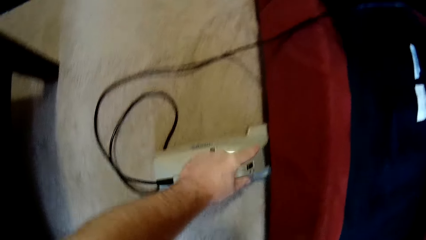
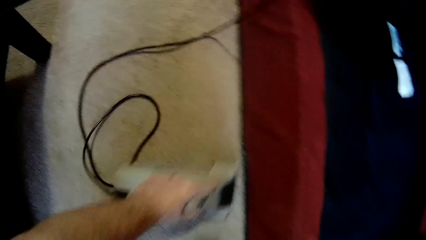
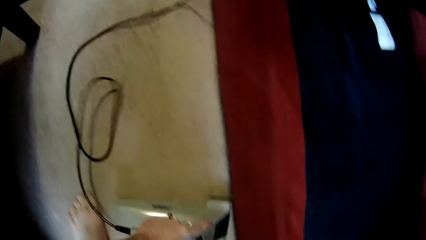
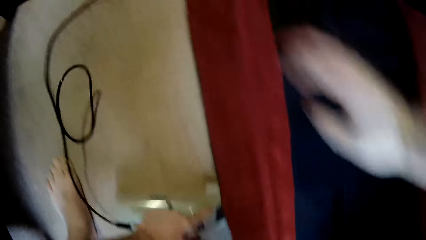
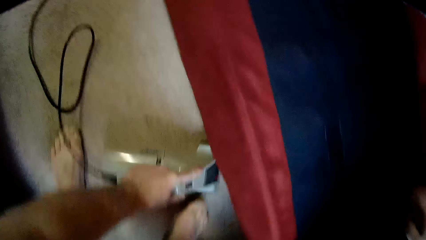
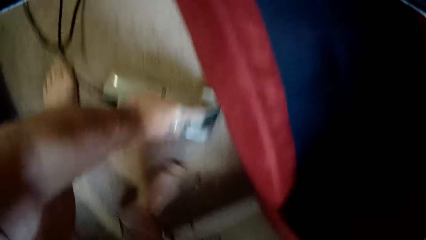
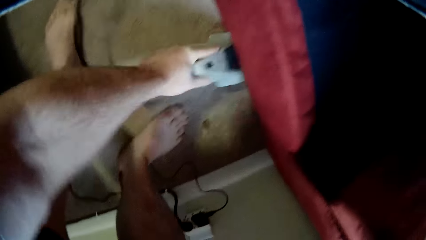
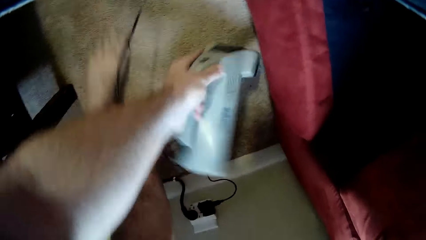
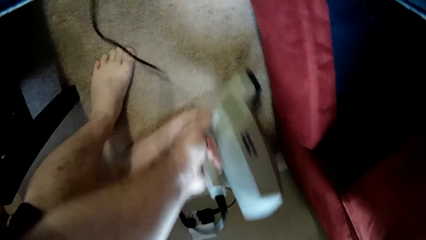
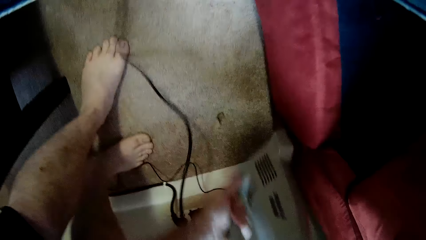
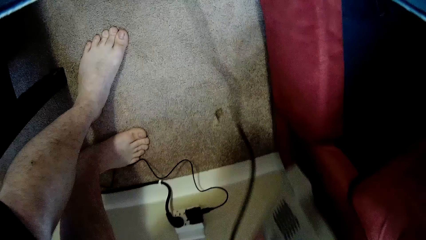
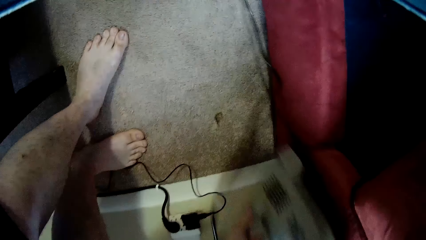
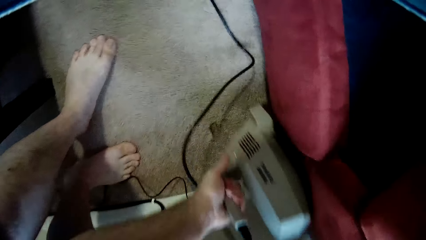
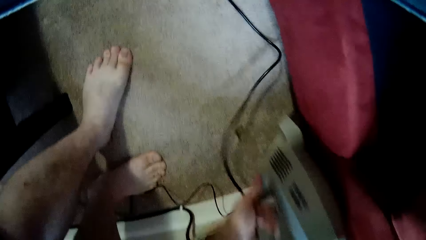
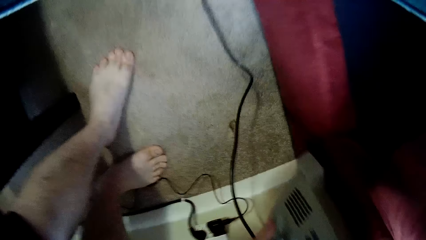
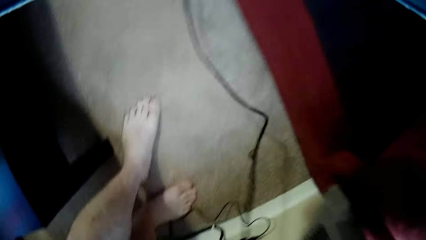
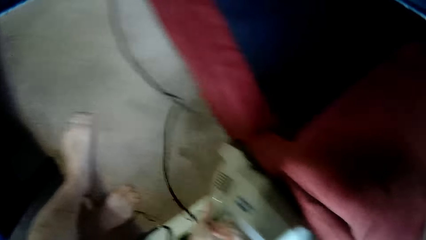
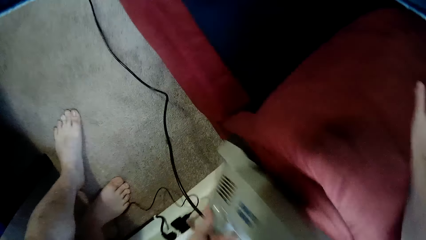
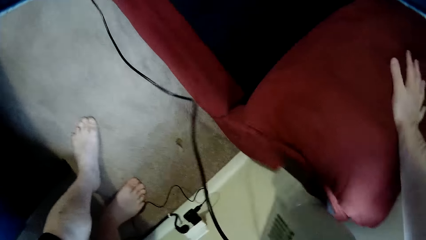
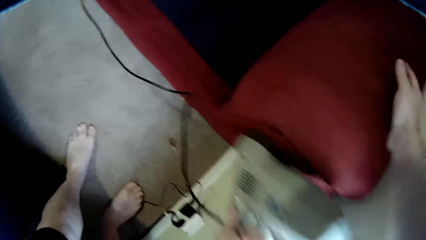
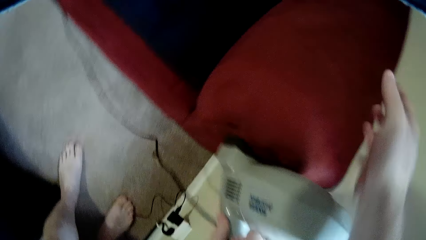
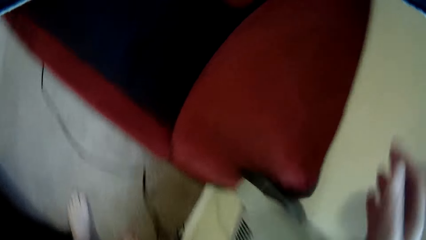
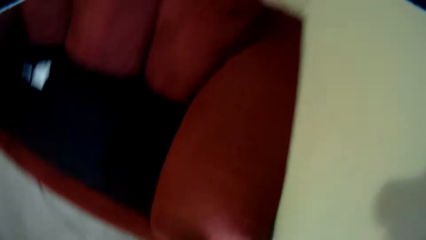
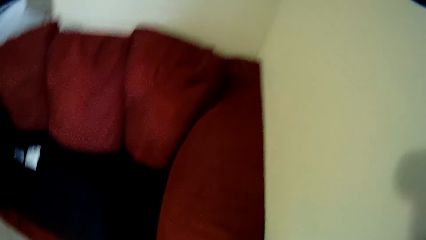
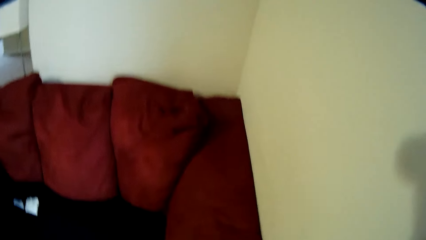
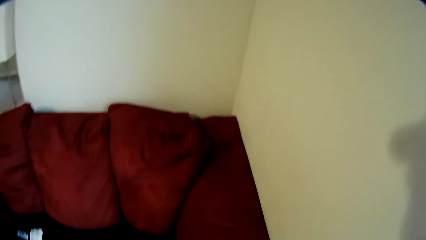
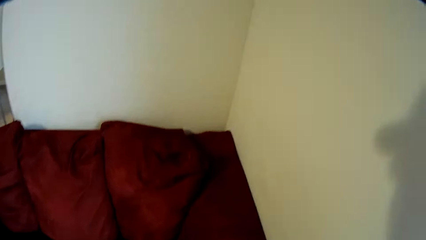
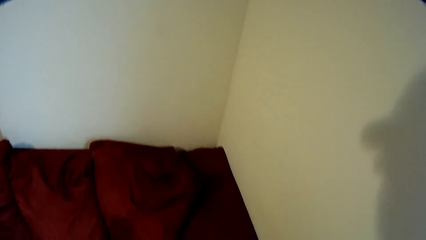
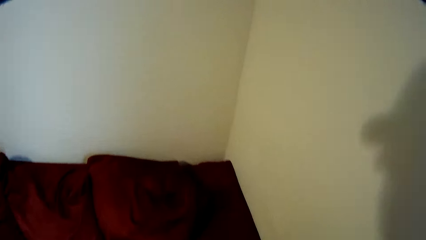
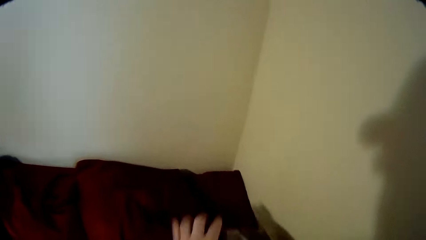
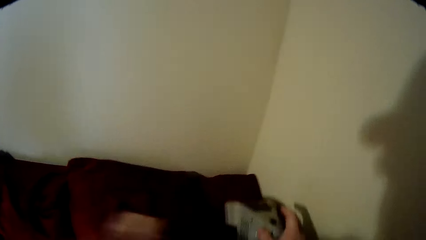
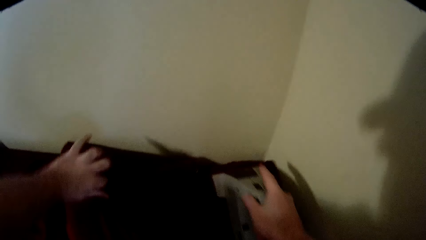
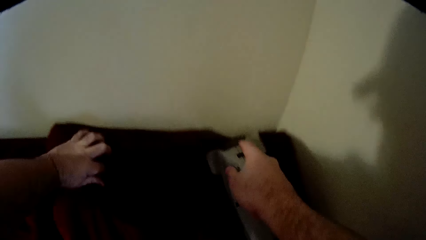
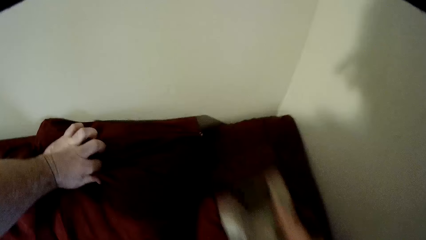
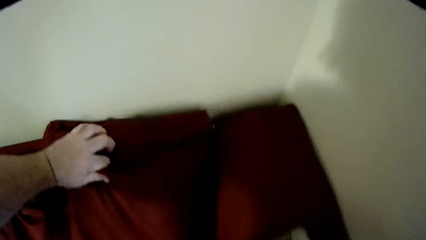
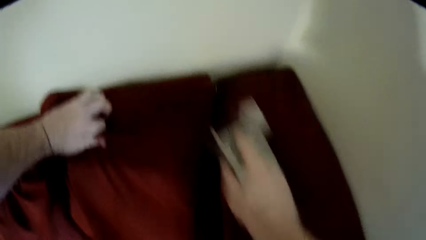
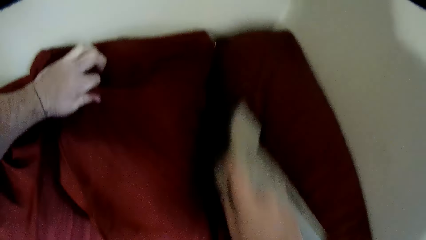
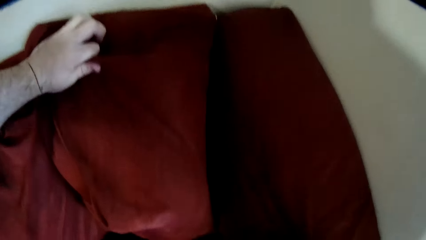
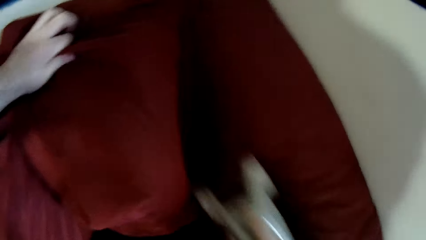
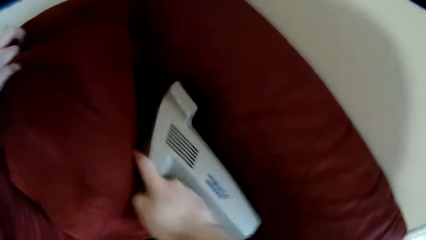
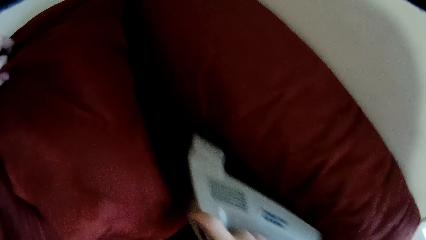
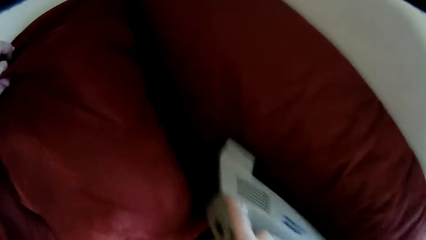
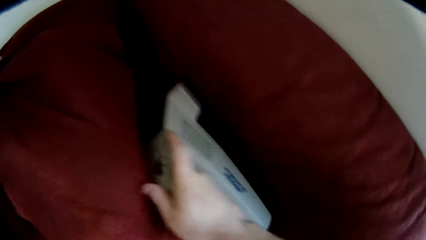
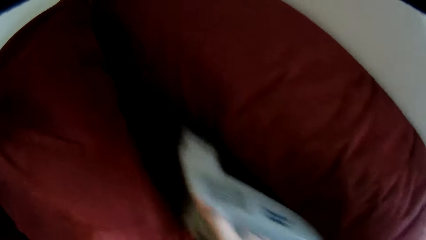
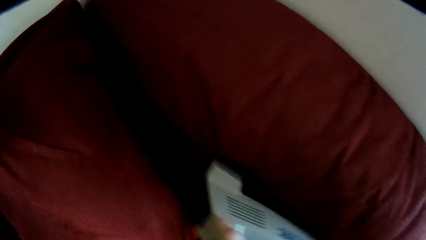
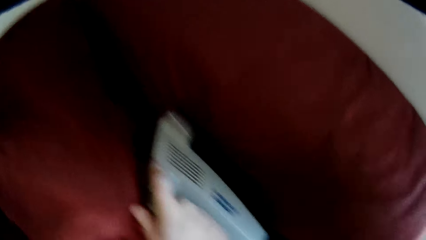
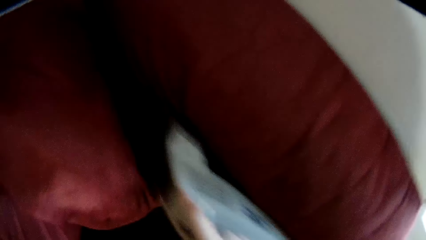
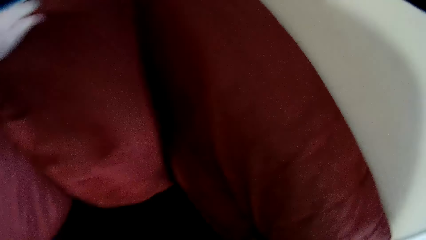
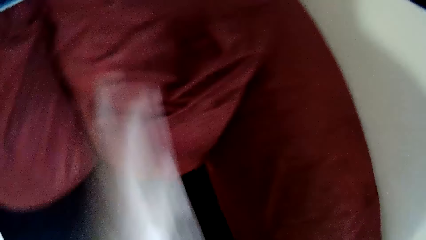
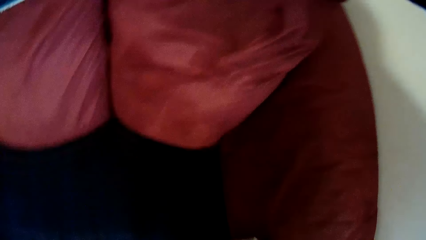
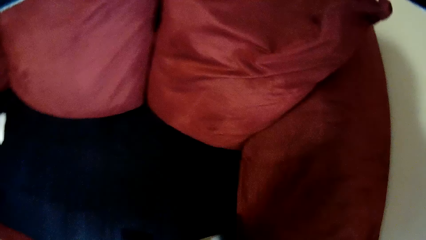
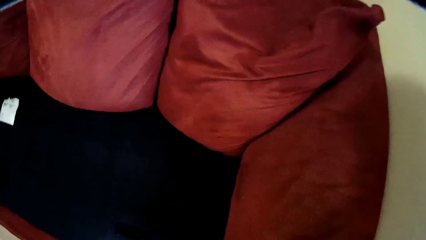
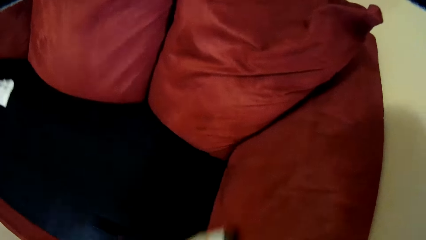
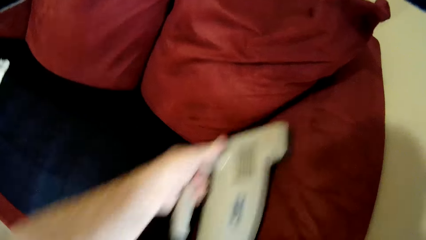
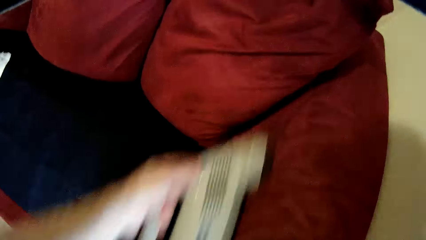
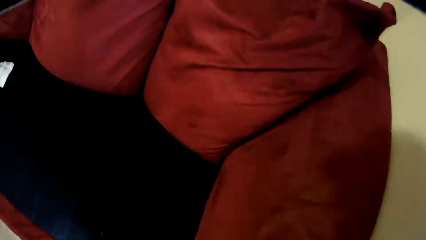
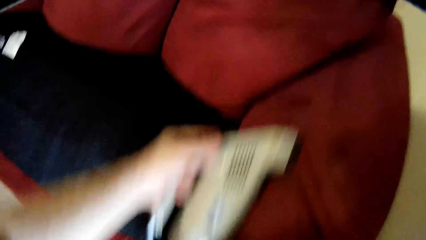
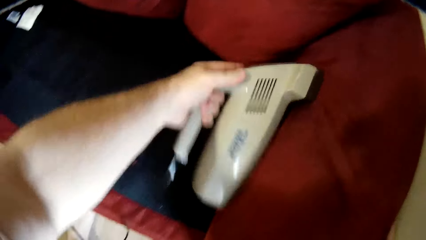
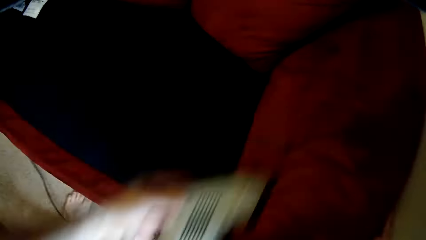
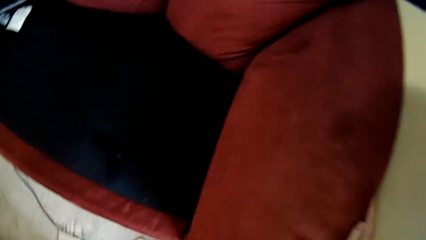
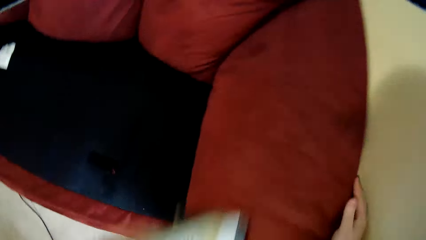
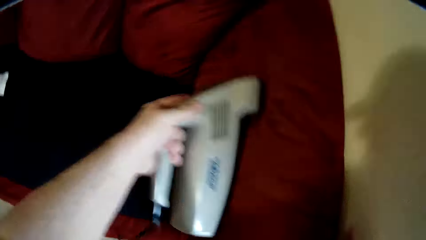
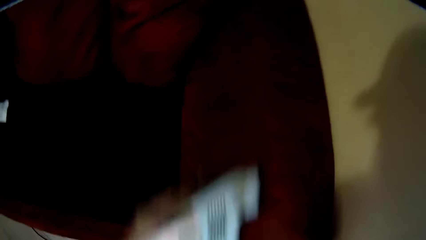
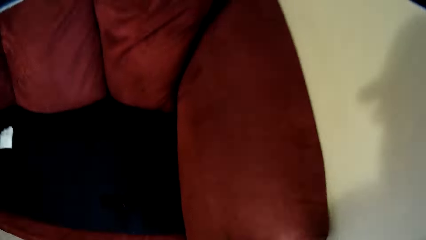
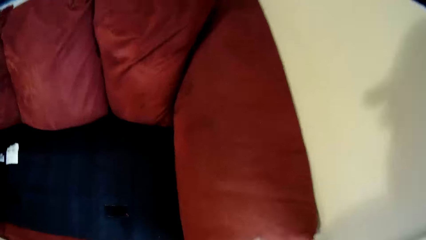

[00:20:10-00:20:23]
The camera wearer cleans the corner skirt panel of the sofa using the sofa cleaning machine. They clean the inside arm of the sofa.

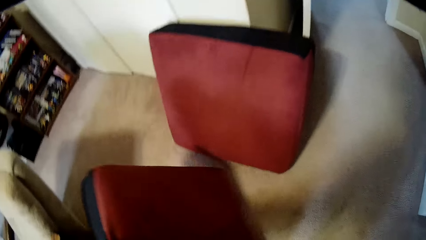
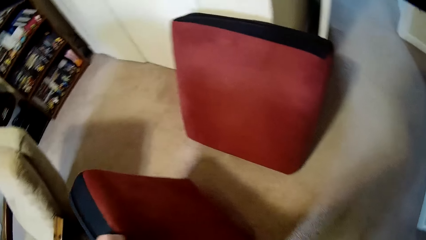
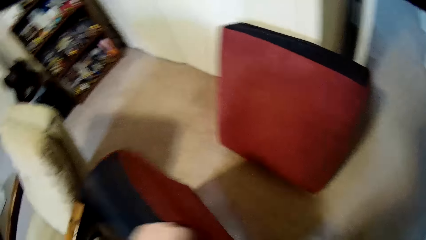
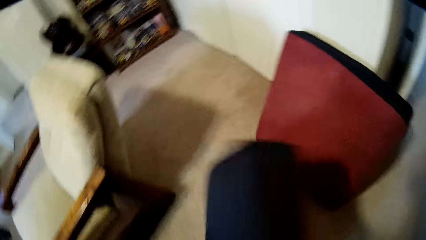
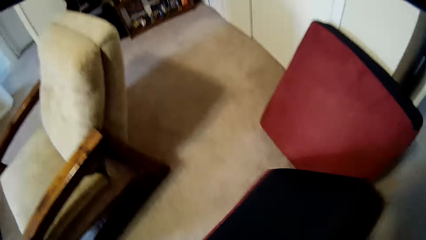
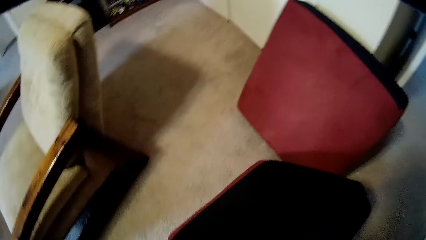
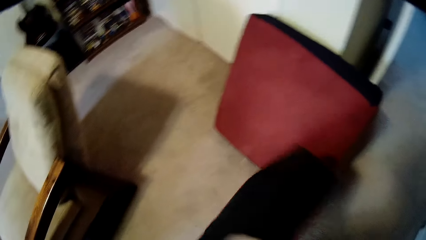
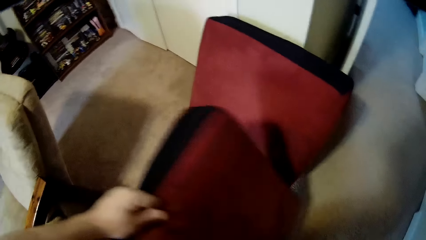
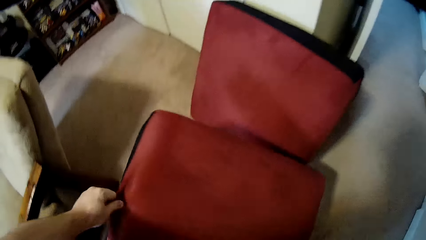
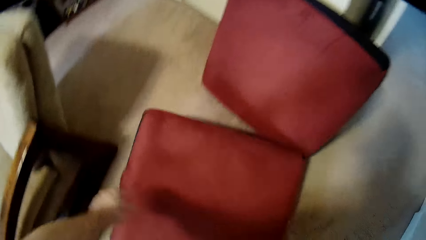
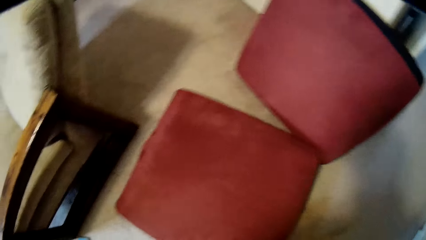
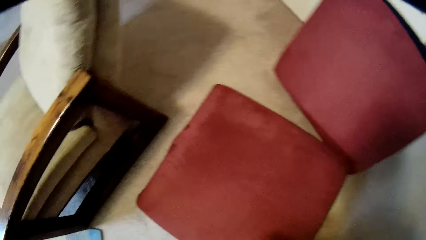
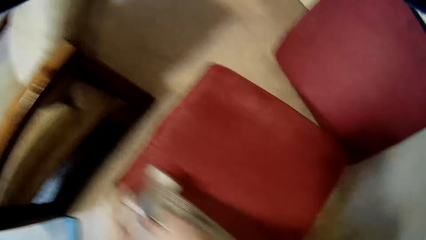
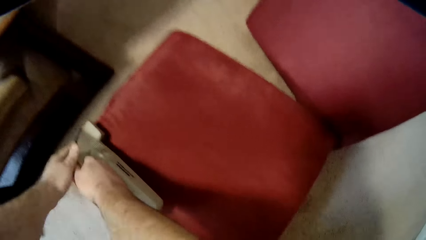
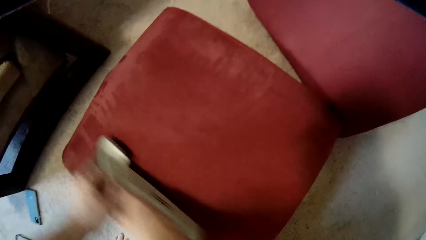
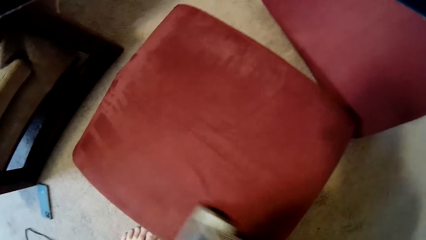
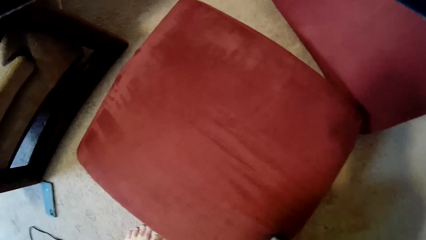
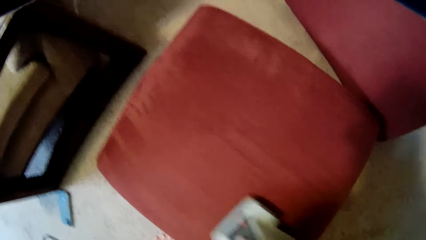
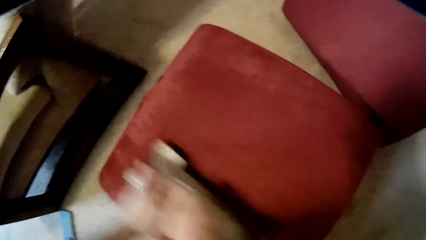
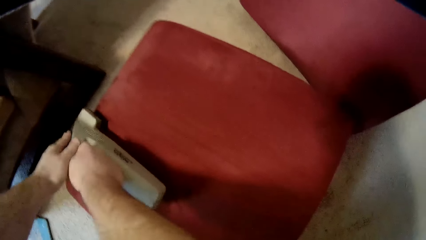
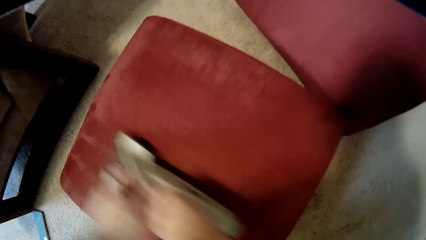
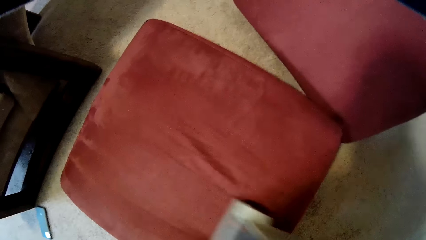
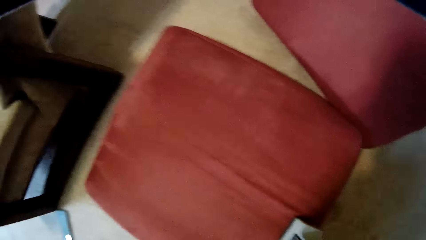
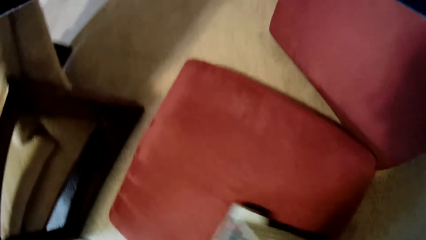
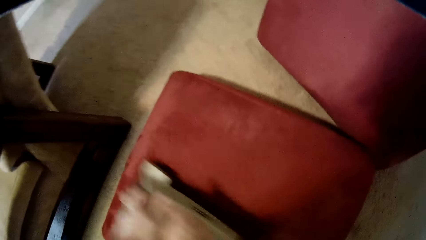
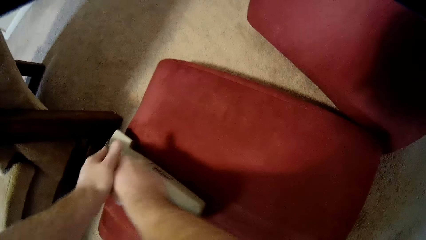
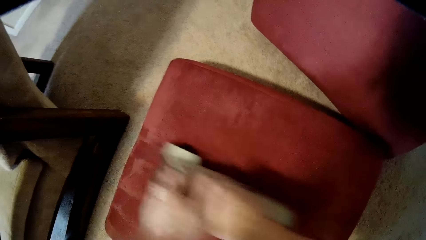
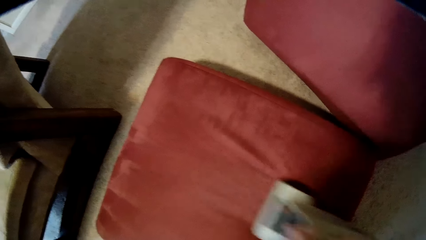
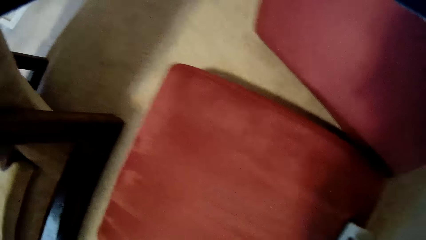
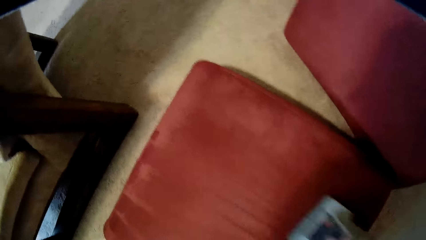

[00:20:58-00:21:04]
The camera wearer drops a cushion on a carpet. They clean the cushion.
